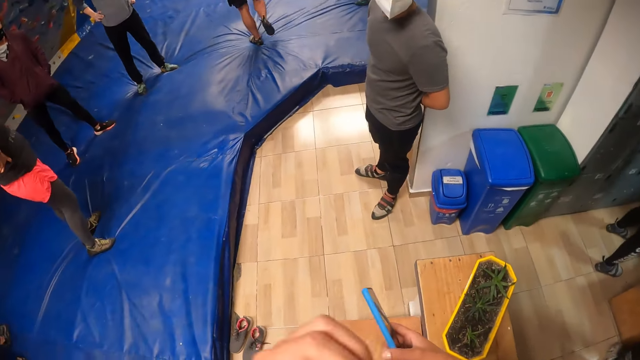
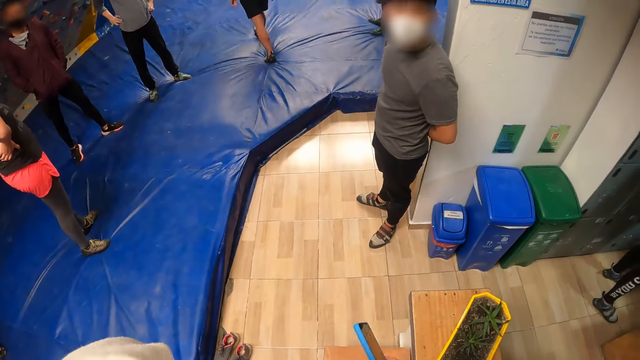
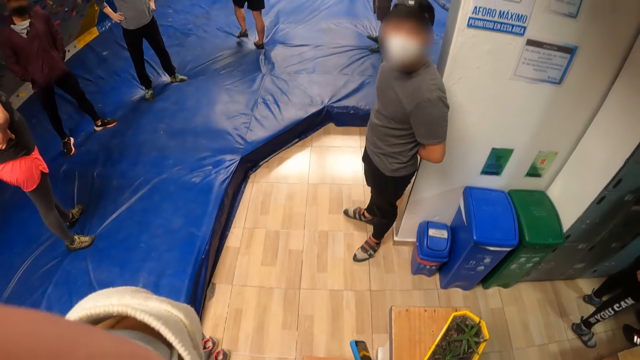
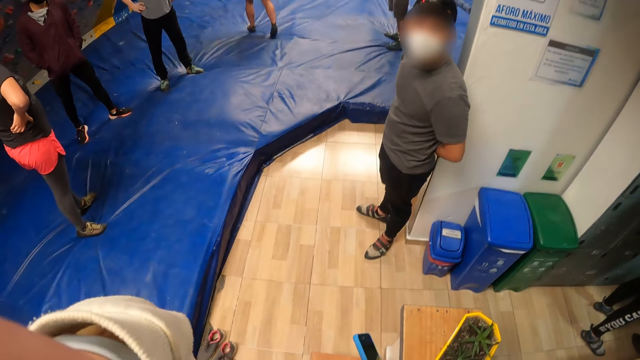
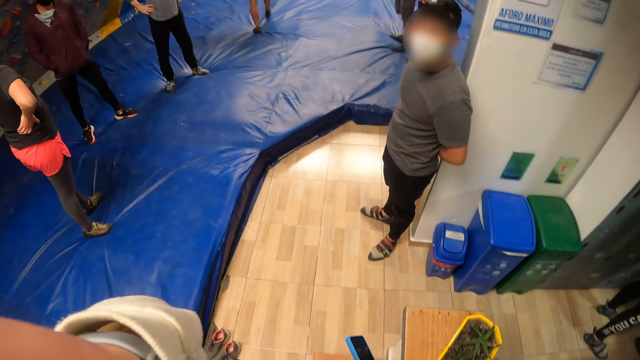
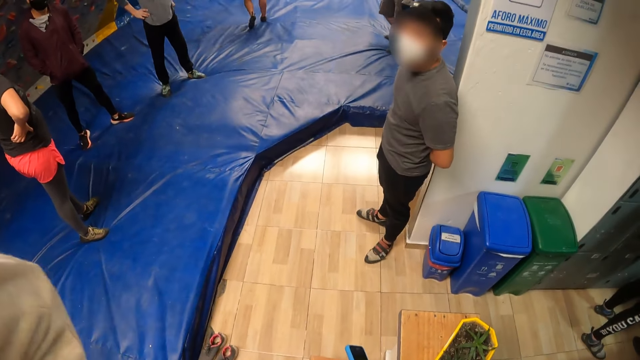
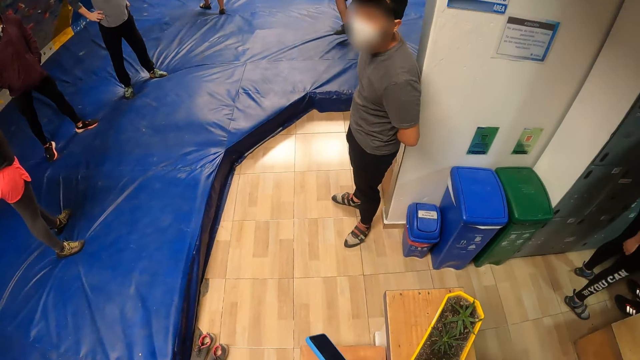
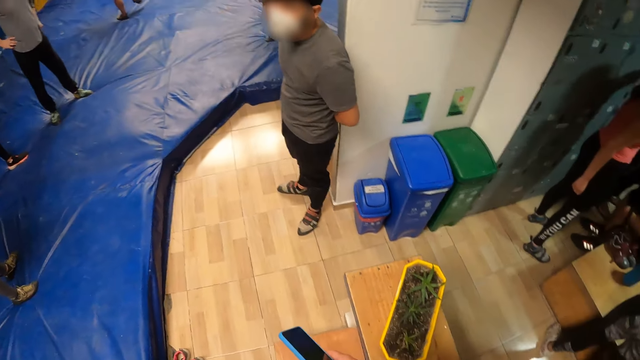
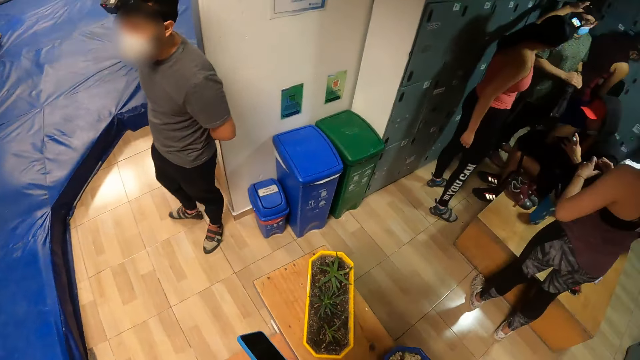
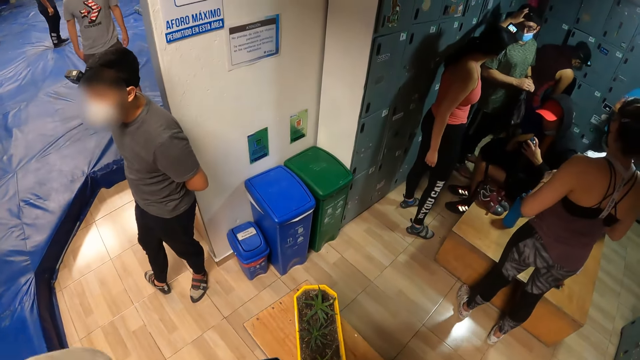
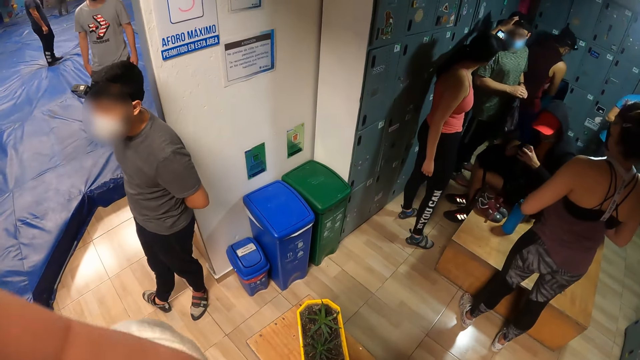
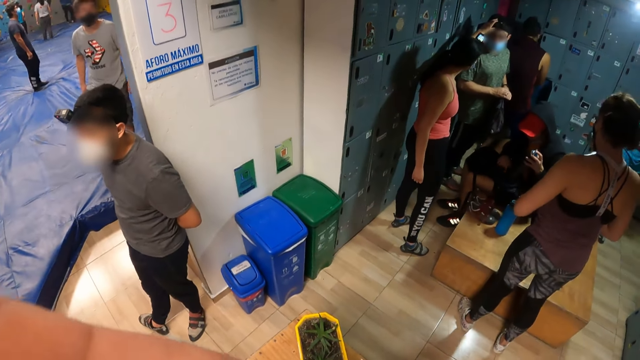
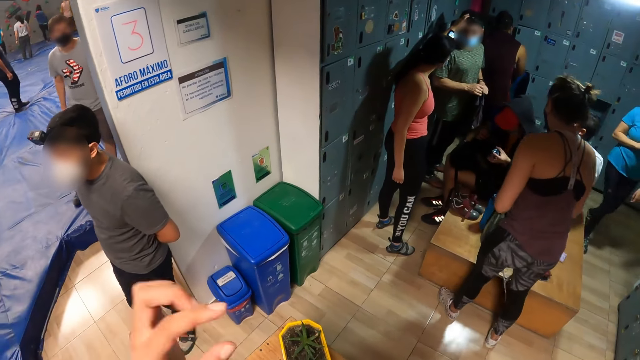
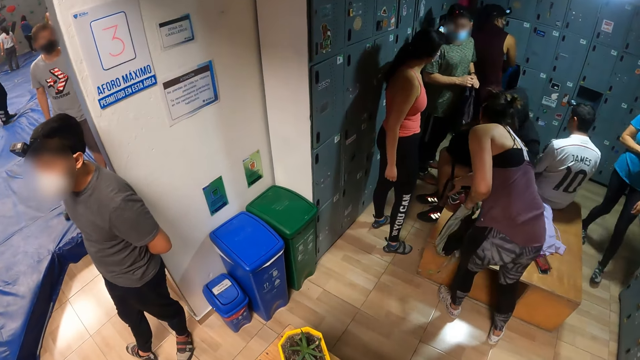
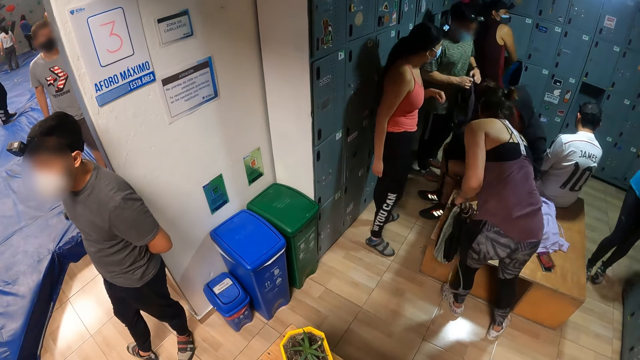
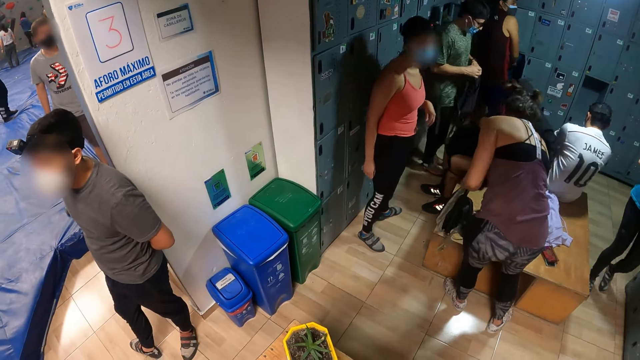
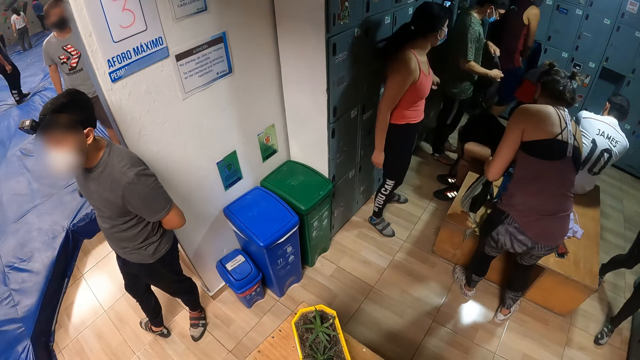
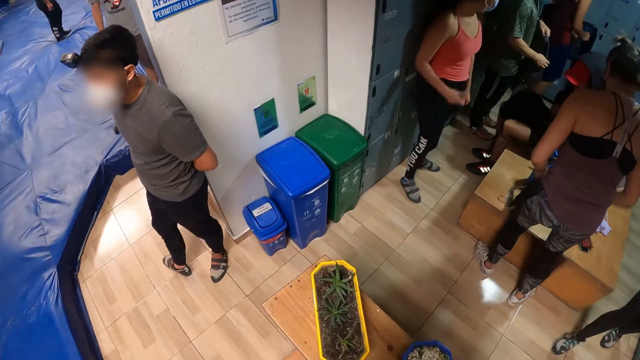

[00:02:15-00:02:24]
The camera wearer raises her left hand to her head. She adjusts the camera on the head.

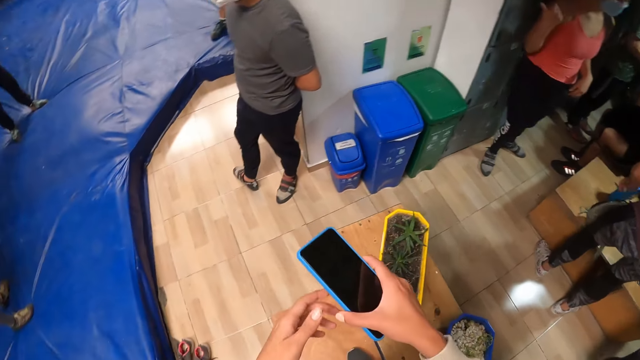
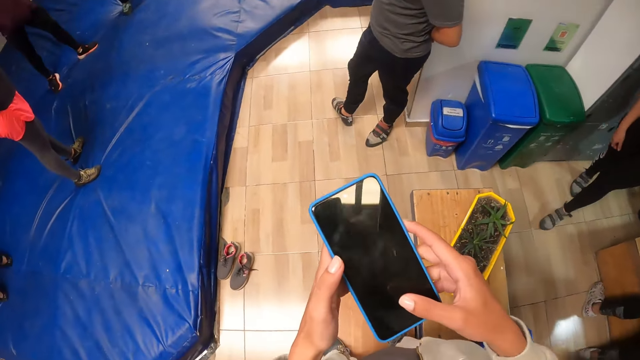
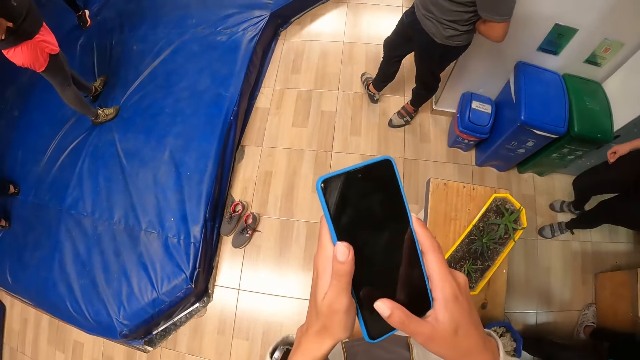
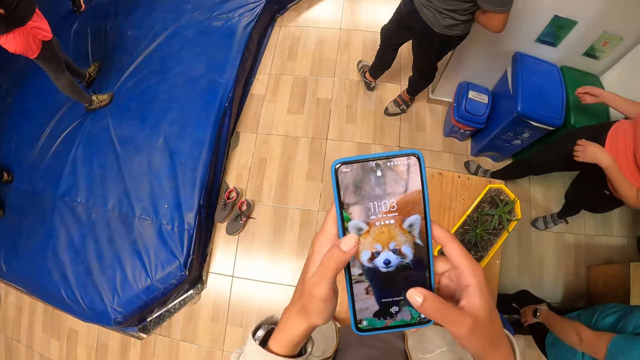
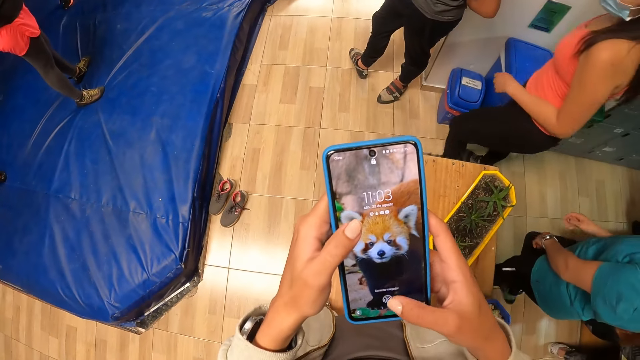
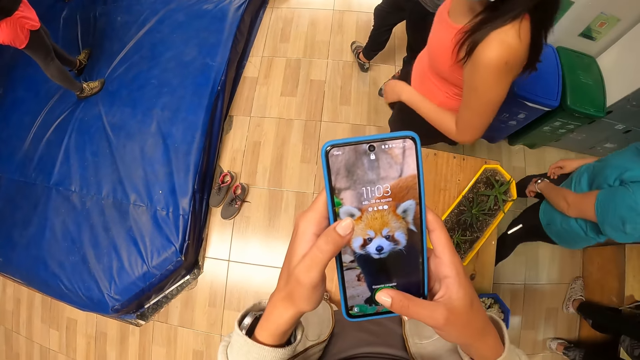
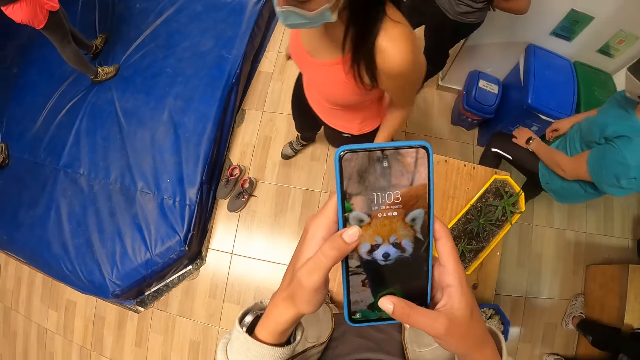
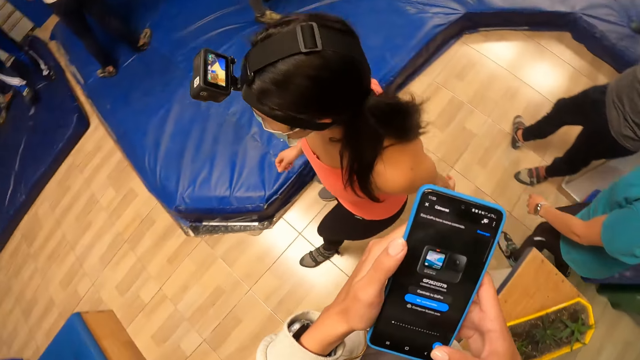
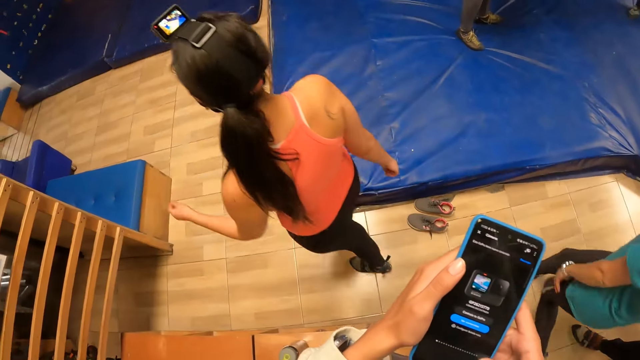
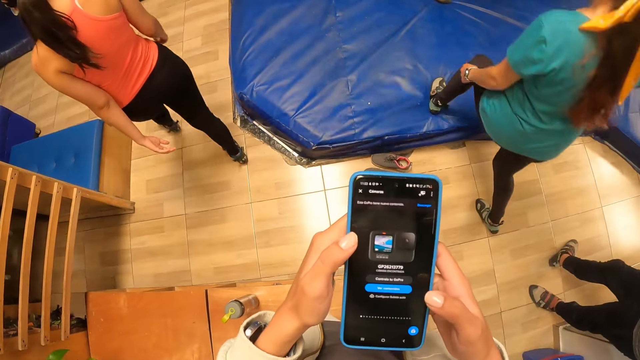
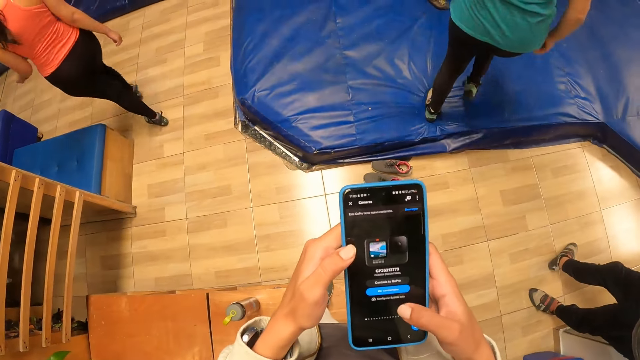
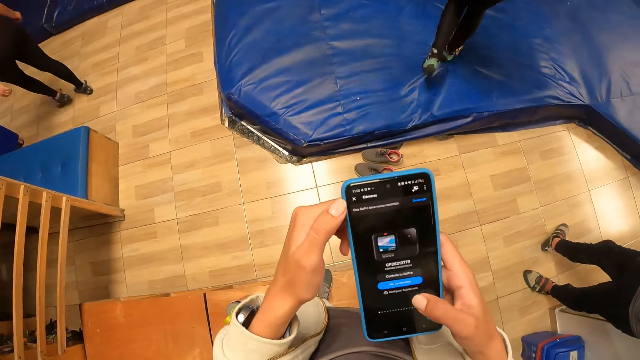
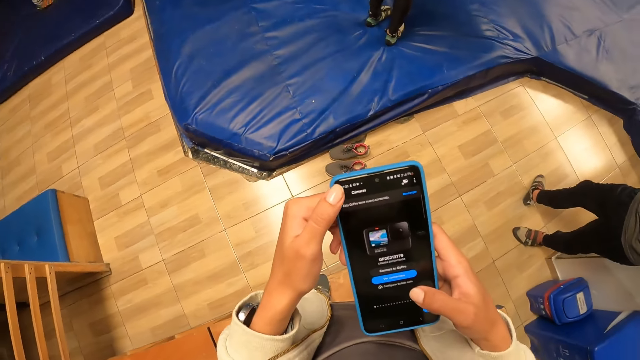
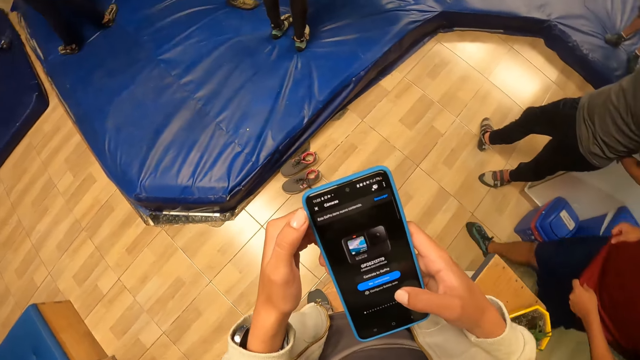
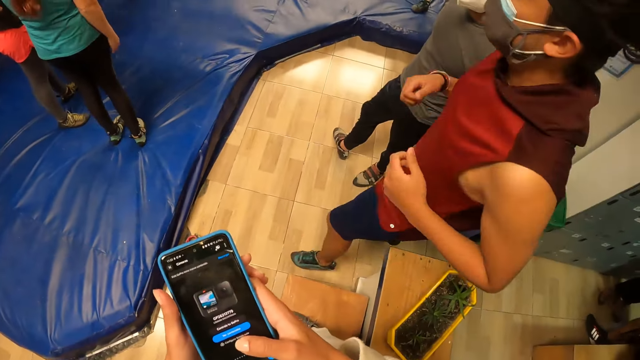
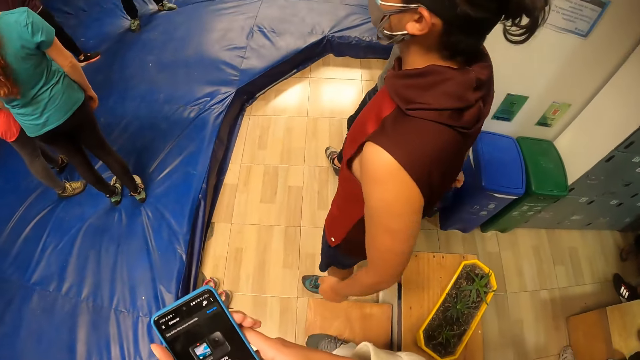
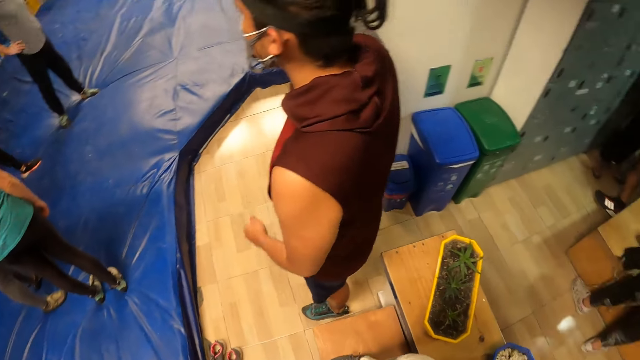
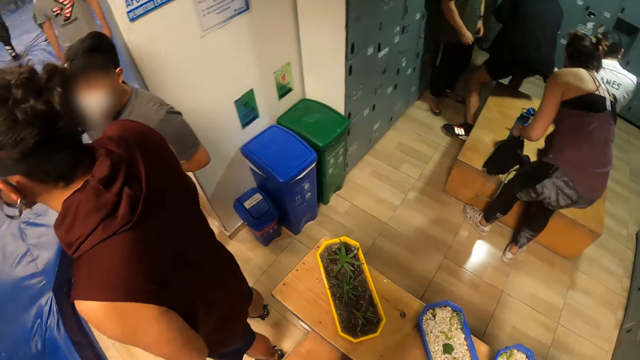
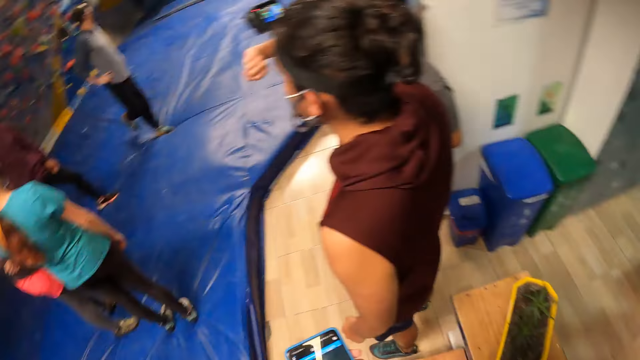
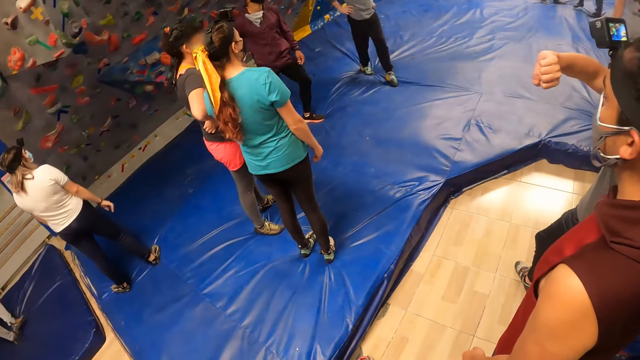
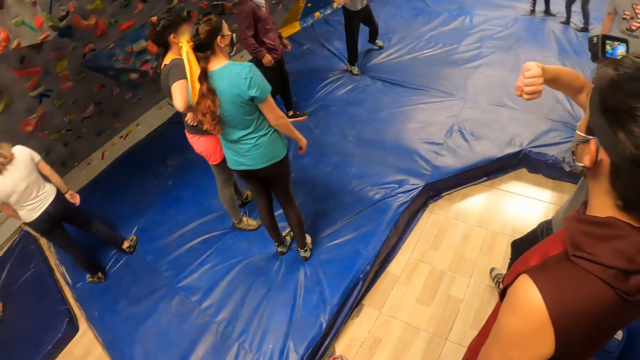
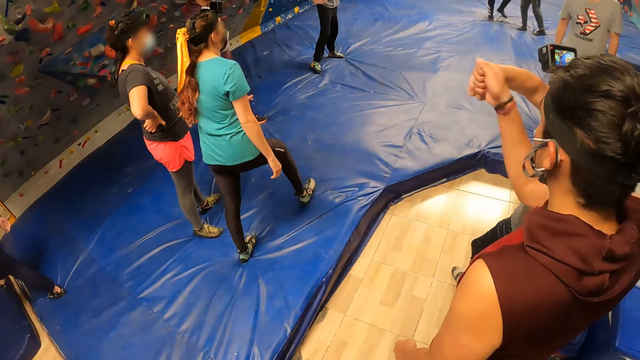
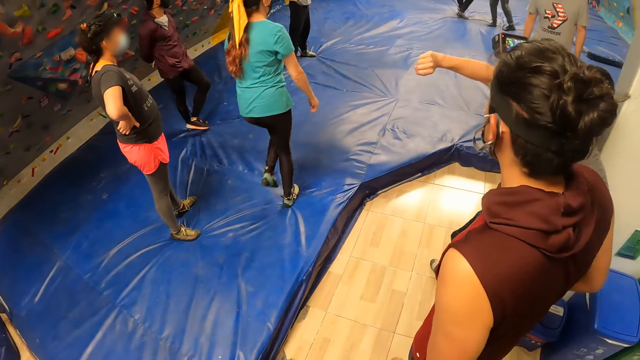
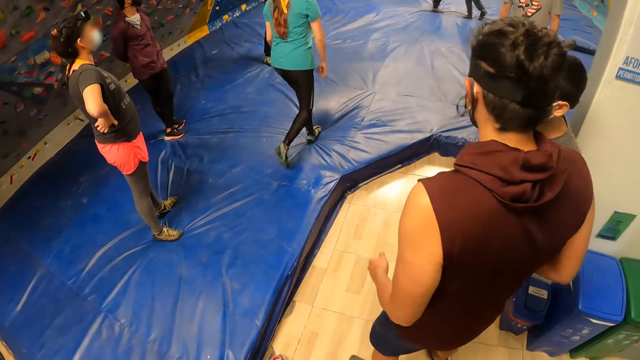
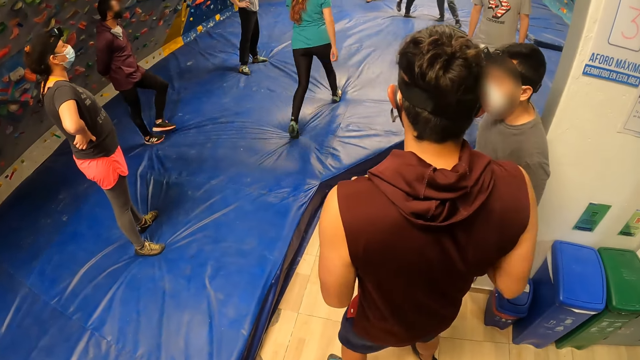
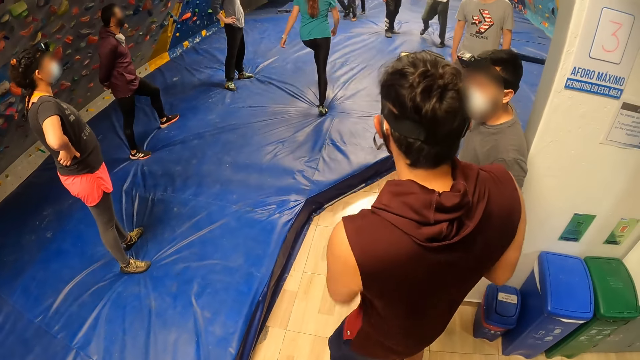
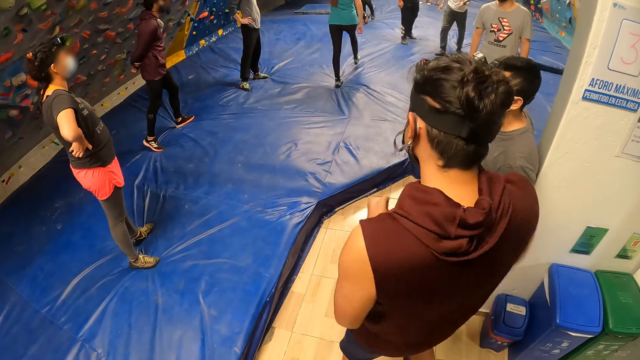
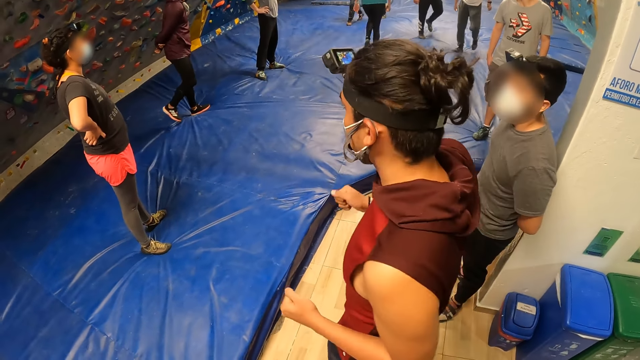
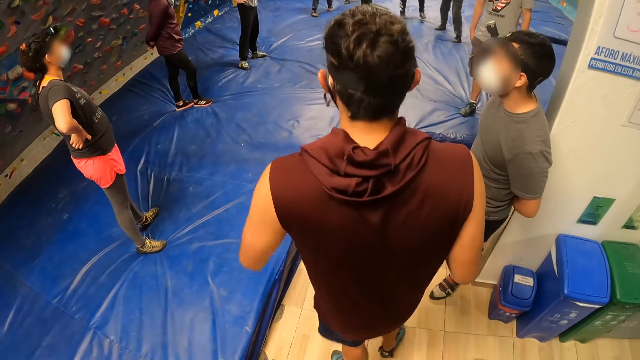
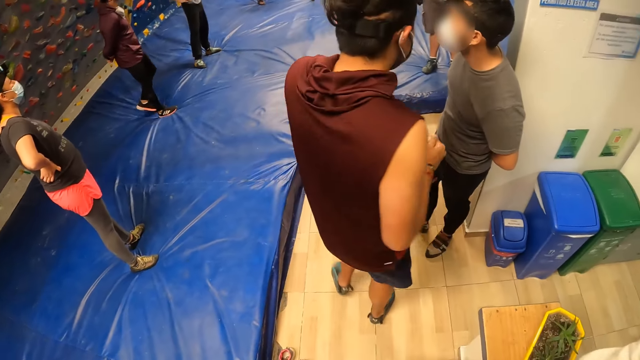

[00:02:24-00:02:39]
The camera wearer holds the phone in both hands. She operates the phone in her hands with her right hand. The woman walks out of the gym room. The other woman walks on a trampoline in the gym room. The camera wearer holds the phone in her left hand. She looks around the room.
